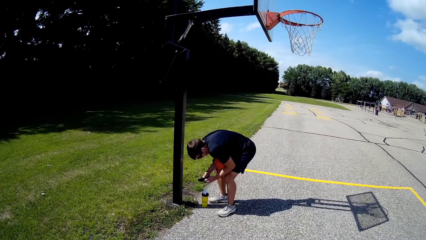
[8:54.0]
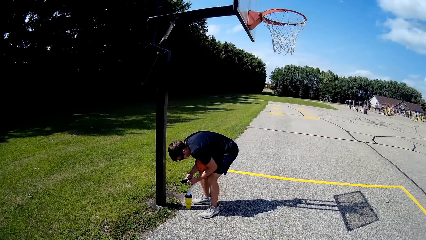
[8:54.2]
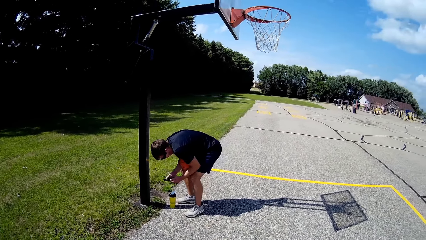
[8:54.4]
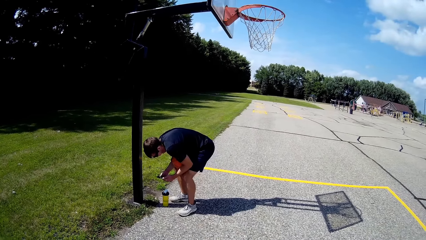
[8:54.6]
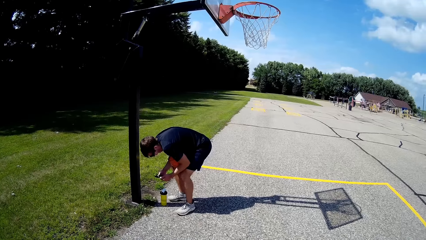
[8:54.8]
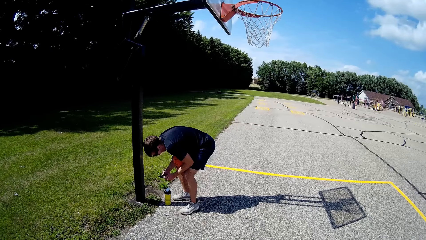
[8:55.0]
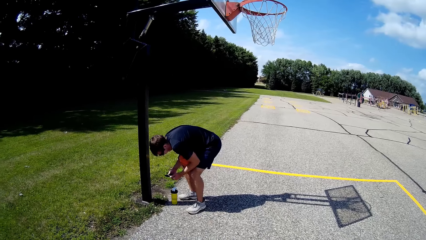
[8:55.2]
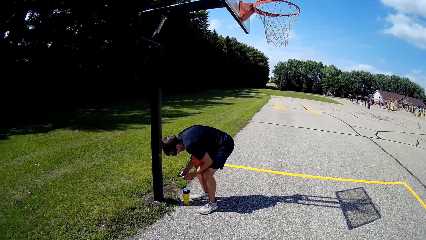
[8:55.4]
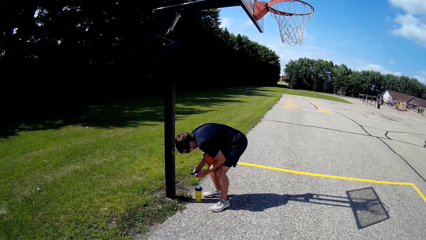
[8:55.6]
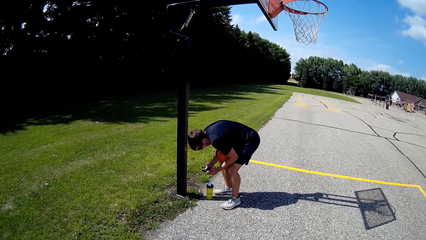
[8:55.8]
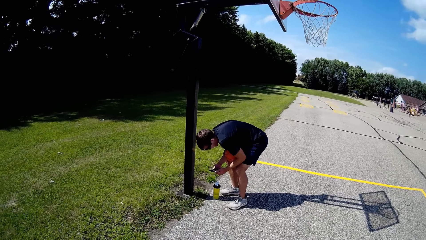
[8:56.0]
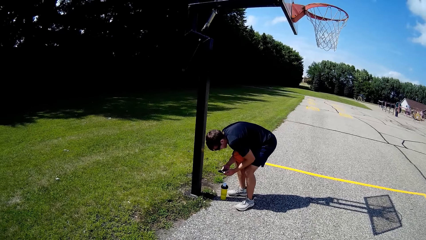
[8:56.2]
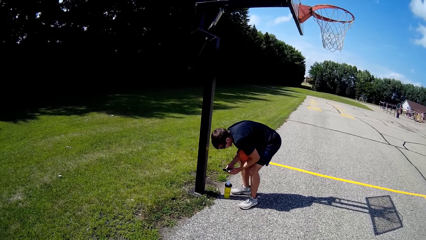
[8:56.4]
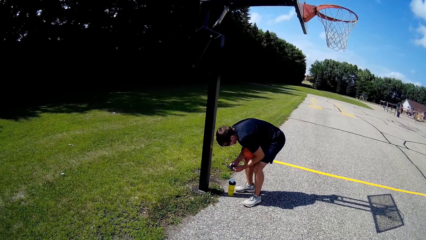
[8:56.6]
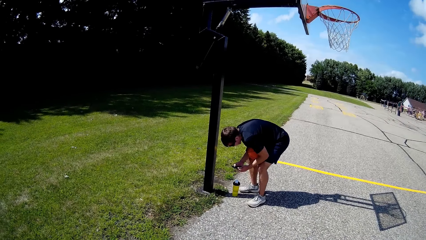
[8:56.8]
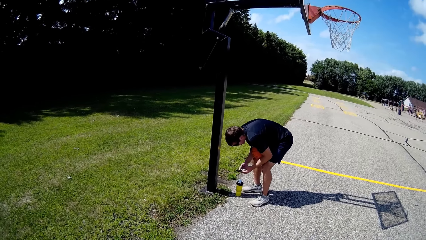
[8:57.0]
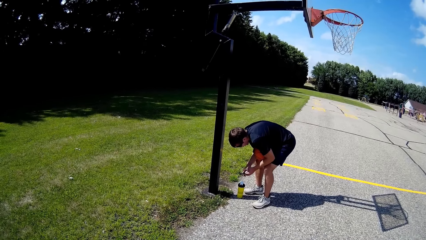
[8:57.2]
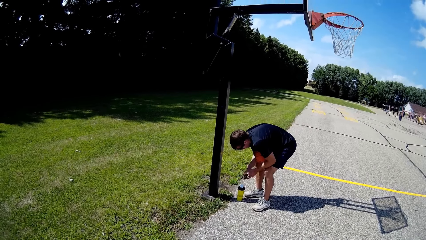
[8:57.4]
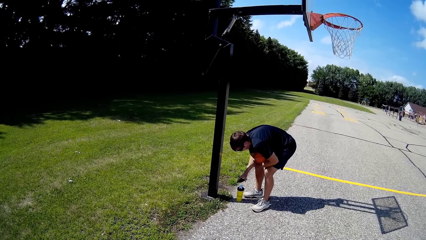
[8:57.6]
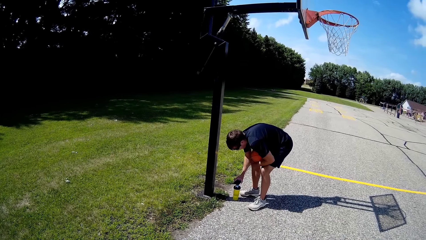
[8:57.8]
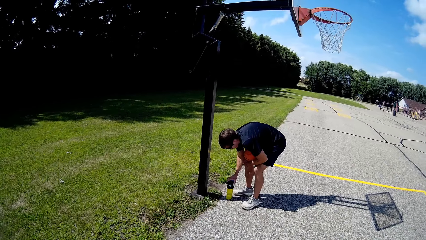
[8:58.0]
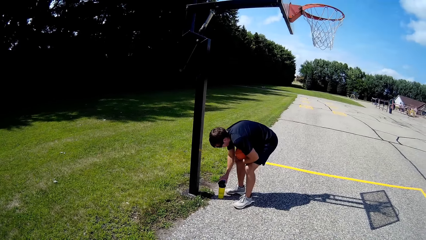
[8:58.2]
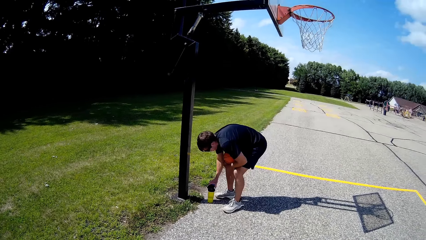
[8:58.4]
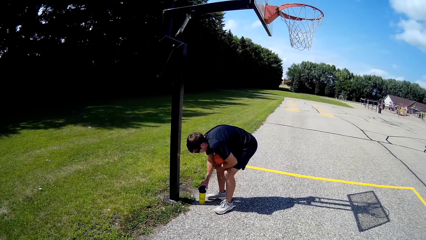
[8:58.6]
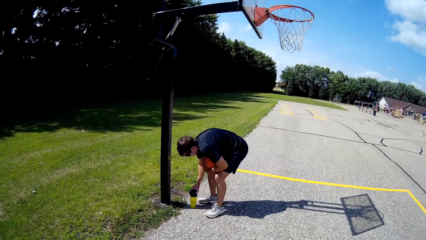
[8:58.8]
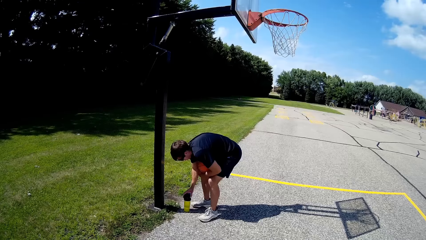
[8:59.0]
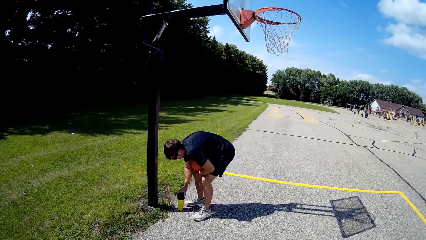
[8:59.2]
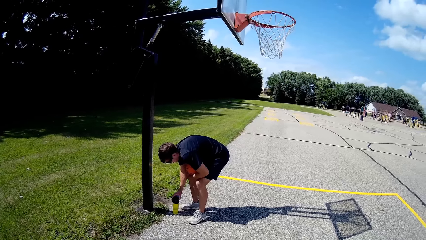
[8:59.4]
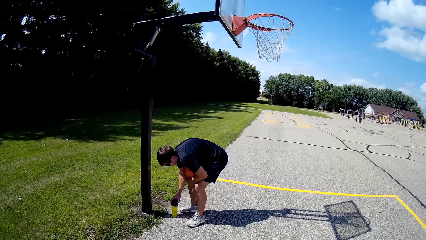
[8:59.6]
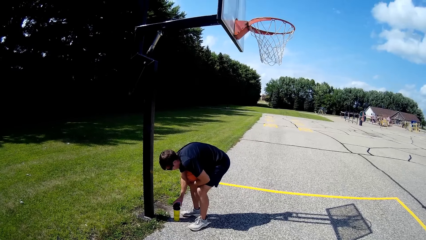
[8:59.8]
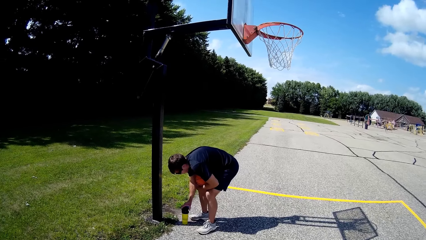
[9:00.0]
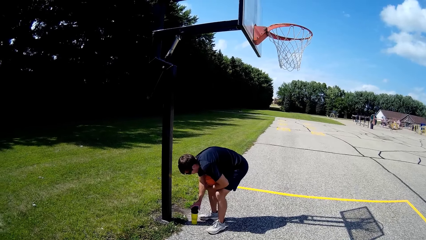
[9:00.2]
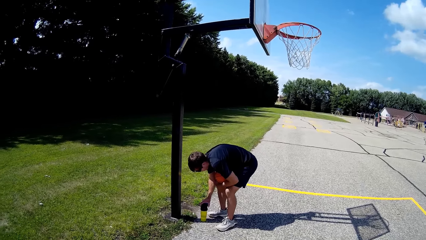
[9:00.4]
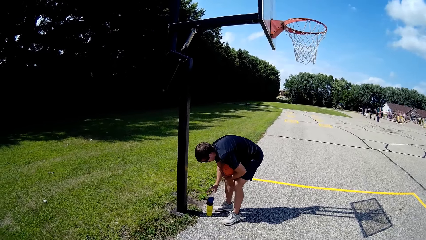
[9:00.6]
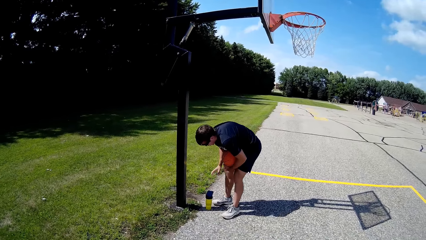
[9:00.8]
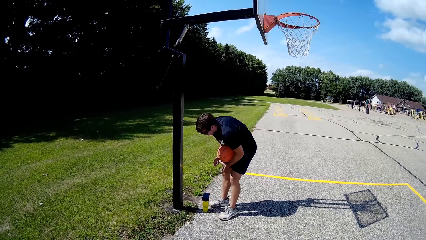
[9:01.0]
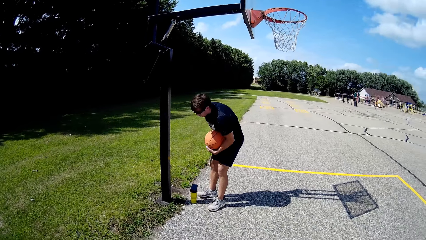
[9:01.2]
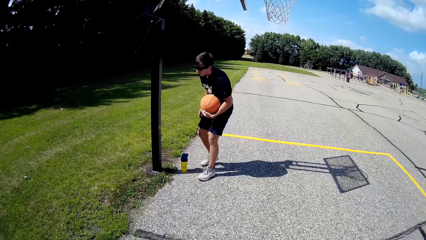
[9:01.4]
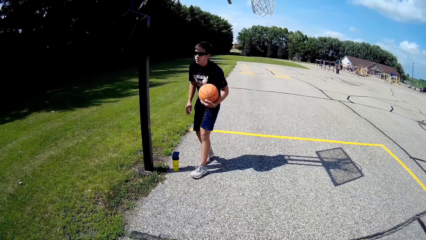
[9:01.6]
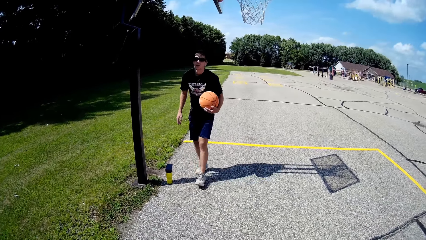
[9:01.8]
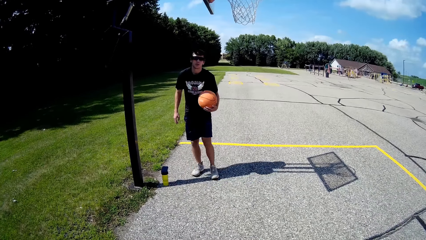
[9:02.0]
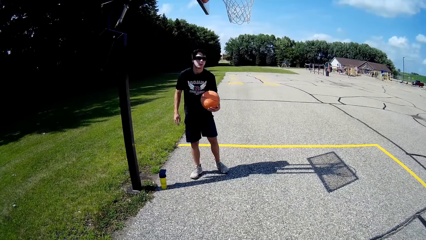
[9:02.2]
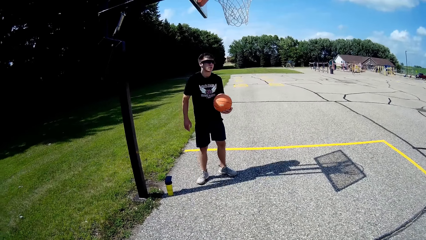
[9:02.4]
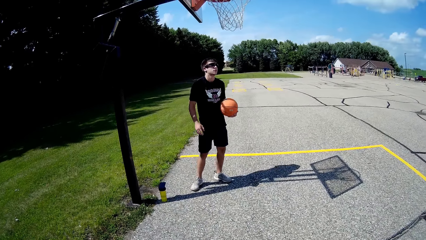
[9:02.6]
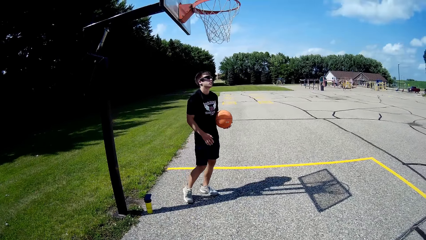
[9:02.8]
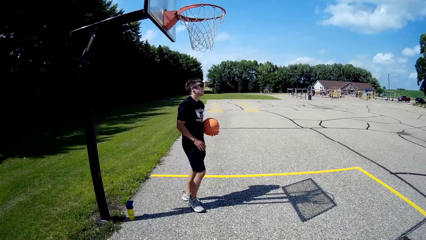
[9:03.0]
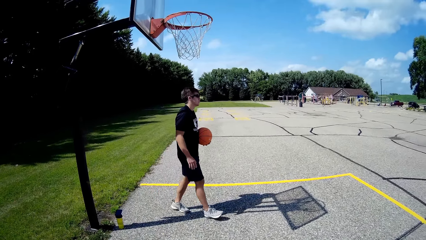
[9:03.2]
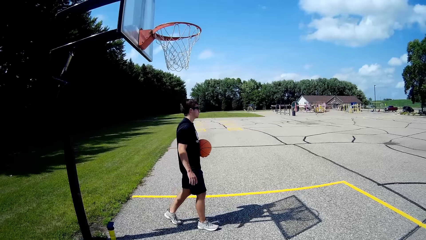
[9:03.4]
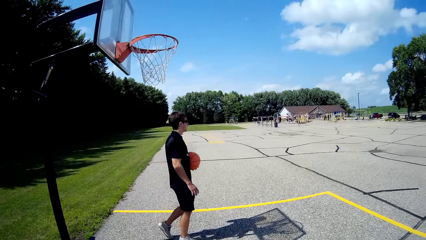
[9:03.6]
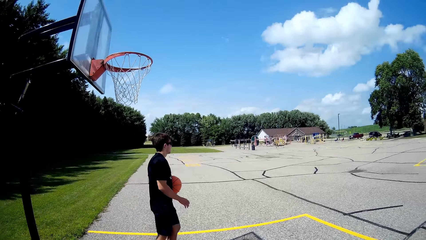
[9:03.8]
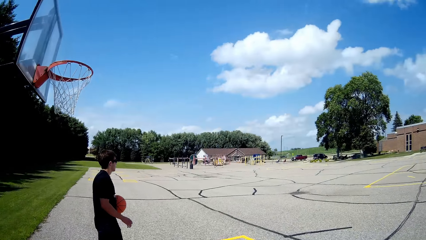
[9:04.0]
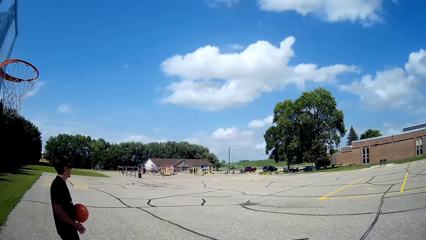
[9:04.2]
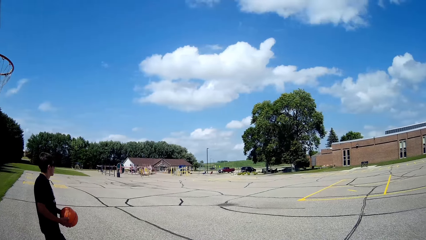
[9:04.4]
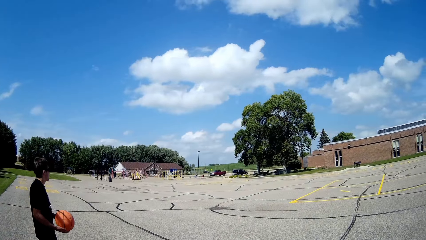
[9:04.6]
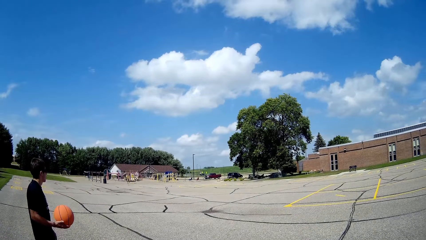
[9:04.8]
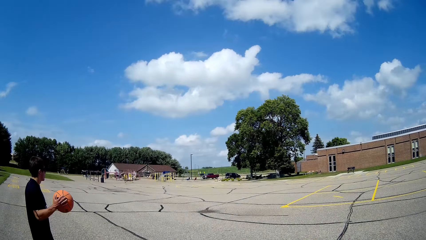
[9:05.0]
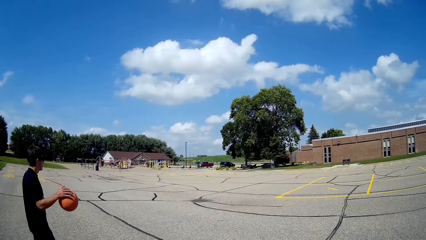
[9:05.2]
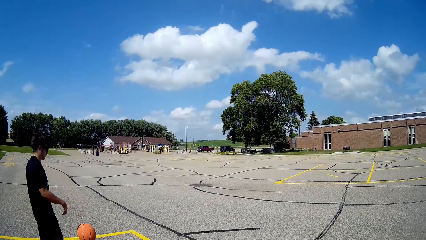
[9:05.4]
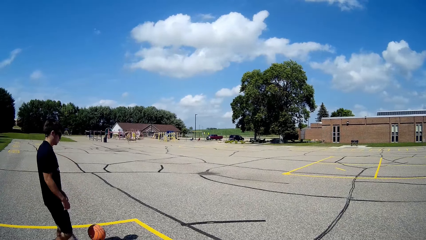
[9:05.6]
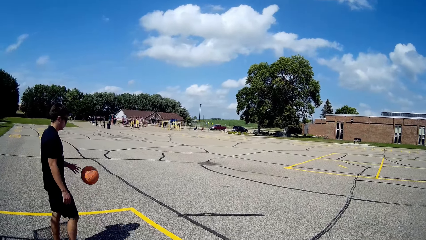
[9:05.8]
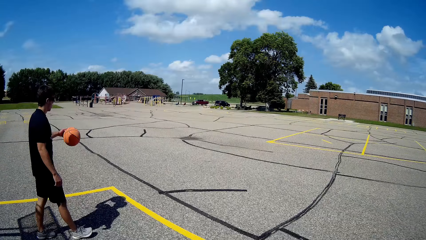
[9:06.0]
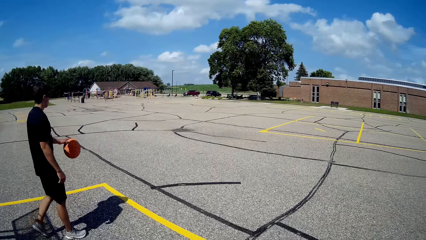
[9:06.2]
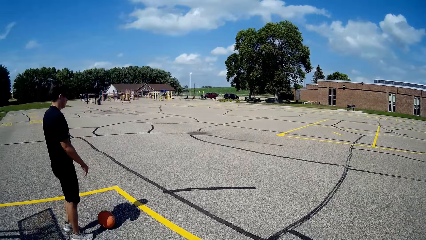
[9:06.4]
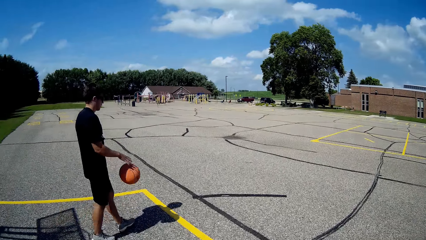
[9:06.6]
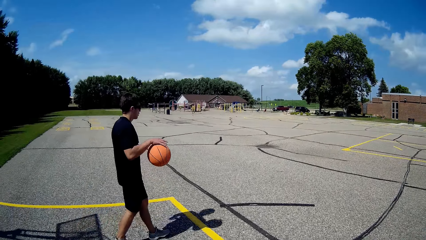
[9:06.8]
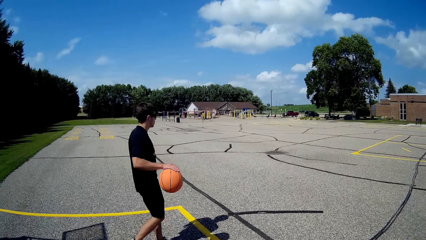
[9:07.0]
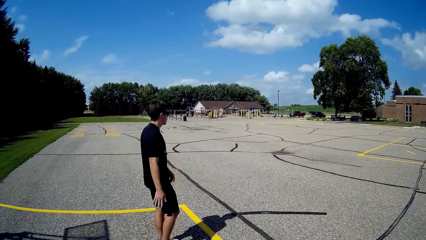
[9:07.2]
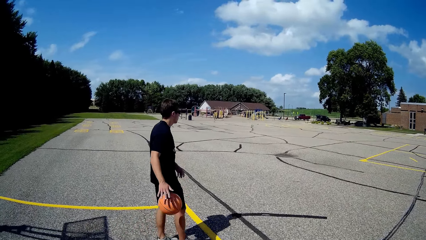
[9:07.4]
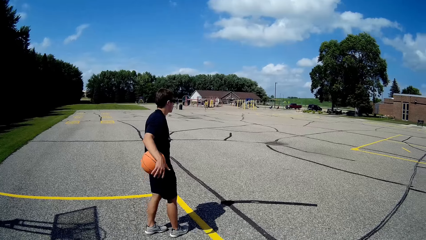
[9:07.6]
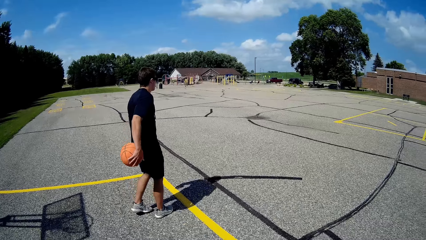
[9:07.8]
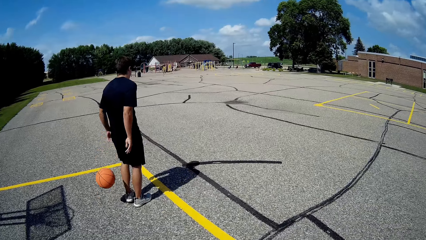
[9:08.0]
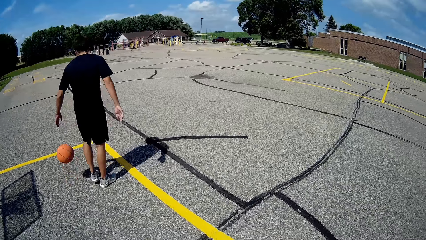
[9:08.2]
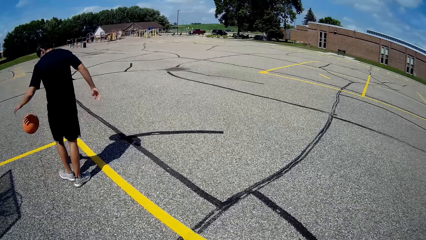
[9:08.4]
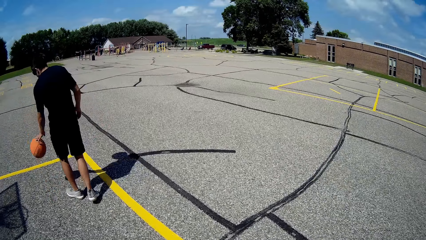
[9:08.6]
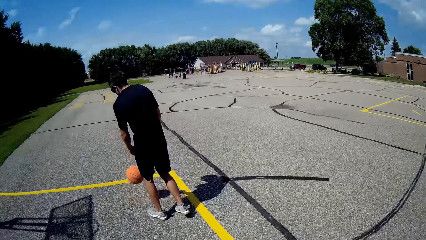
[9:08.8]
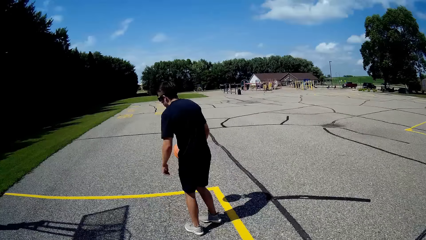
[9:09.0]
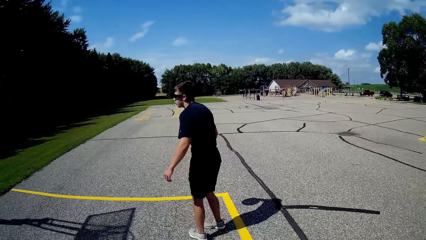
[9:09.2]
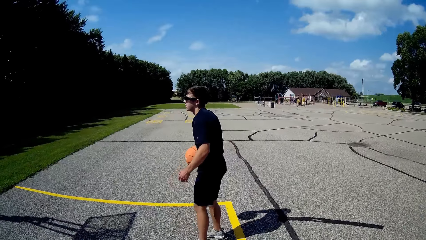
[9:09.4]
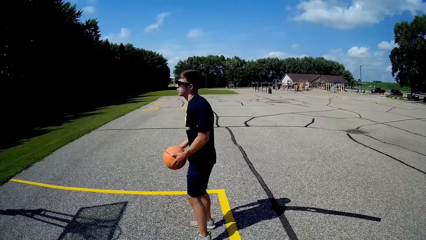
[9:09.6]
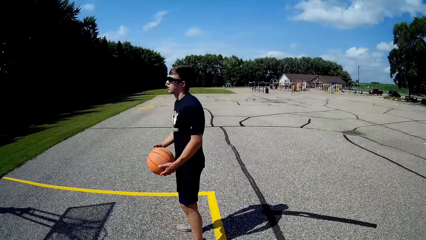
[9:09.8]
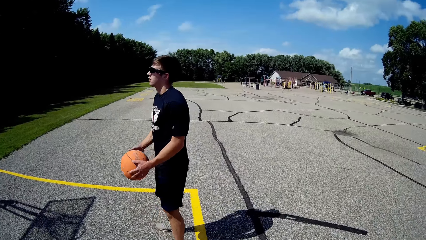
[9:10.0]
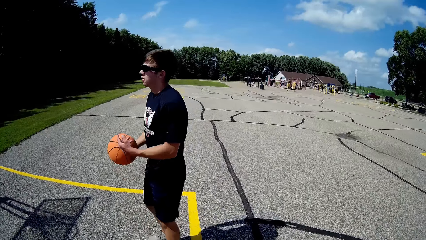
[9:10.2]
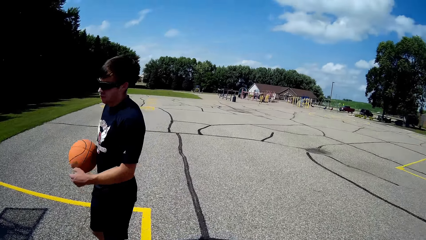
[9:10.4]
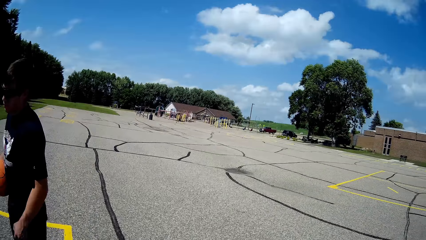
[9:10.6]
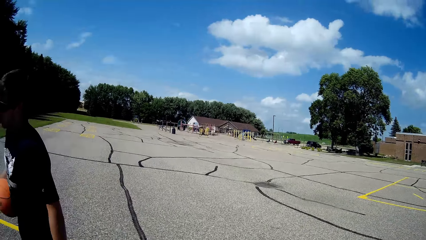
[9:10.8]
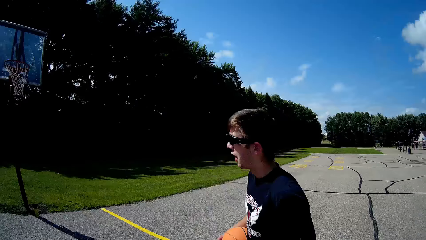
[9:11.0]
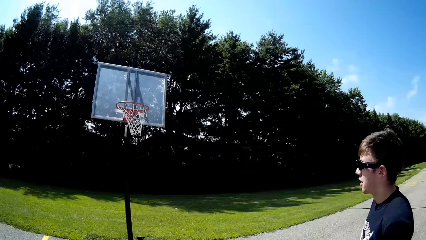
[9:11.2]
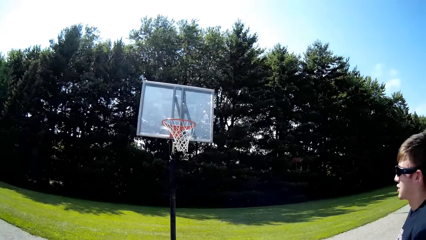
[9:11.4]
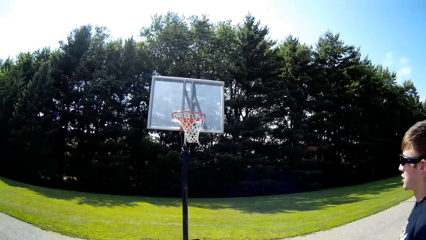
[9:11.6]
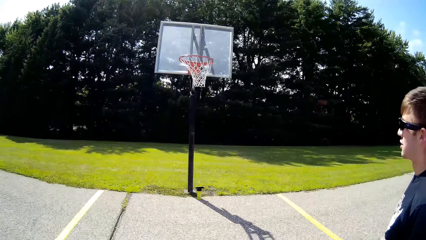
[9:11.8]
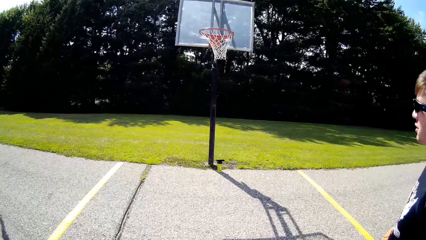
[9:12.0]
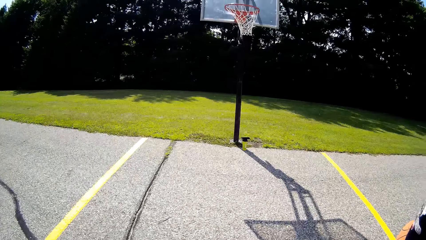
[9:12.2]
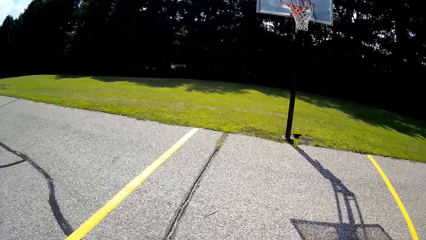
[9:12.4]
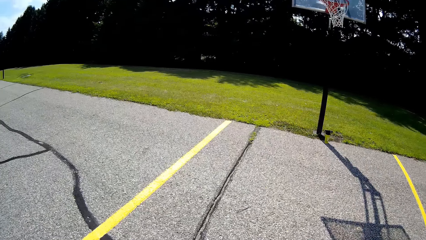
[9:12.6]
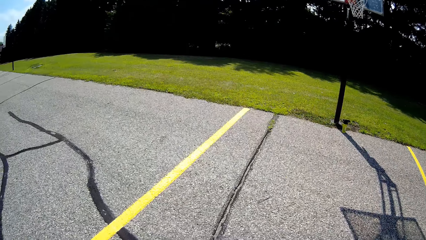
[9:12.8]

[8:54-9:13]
A man converses. The man places the phone on the water bottle. The man stands upright, walks around the compound, and dribbles the basketball. The camera wearer interacts with the man. The man stands holding the basketball.
